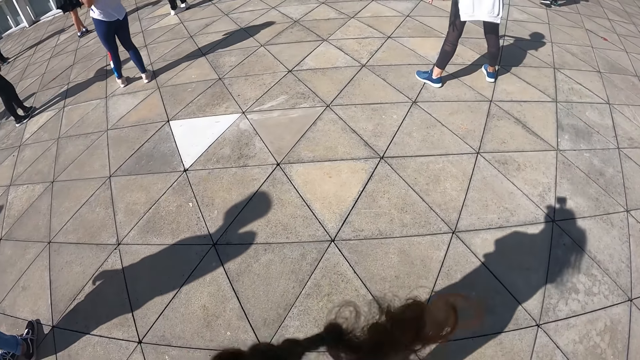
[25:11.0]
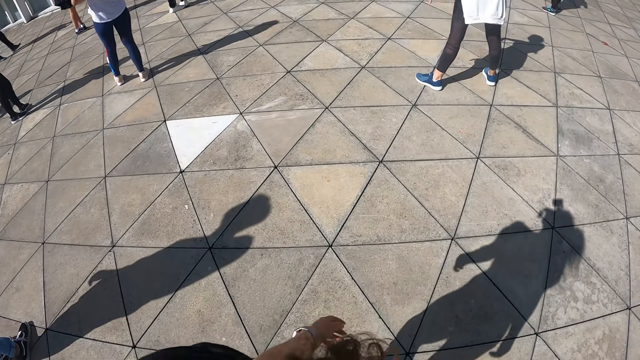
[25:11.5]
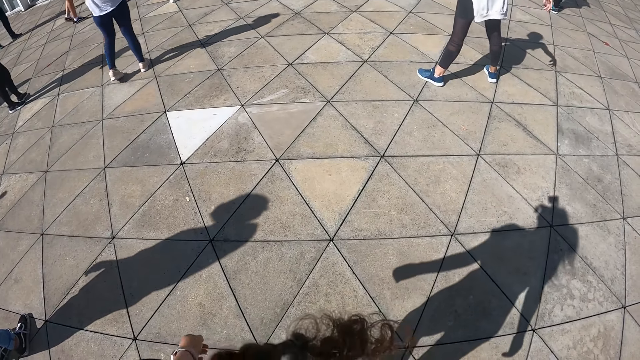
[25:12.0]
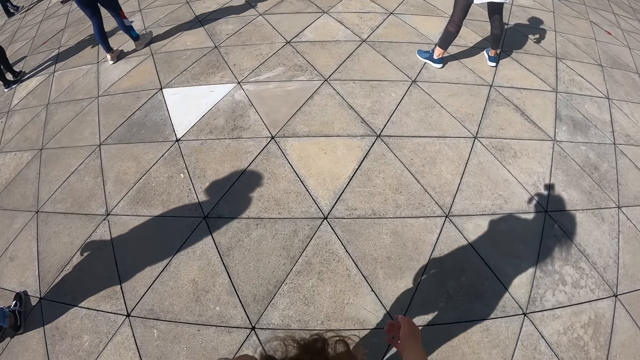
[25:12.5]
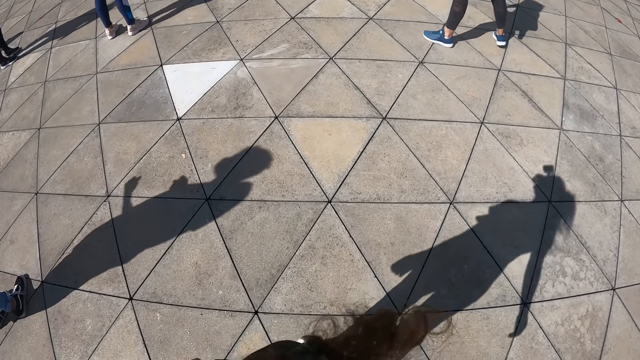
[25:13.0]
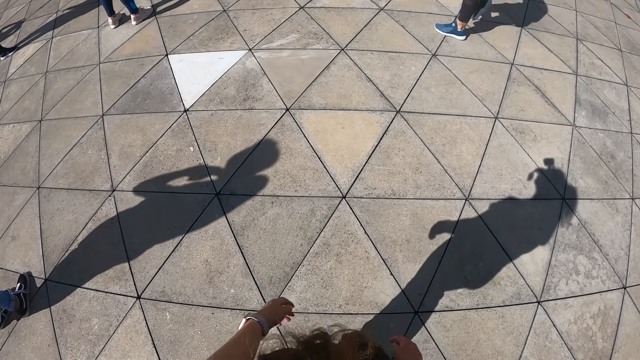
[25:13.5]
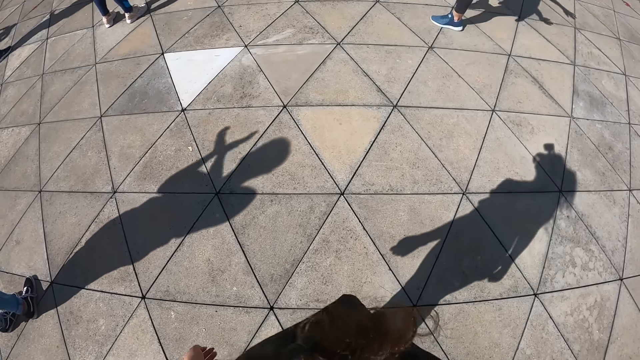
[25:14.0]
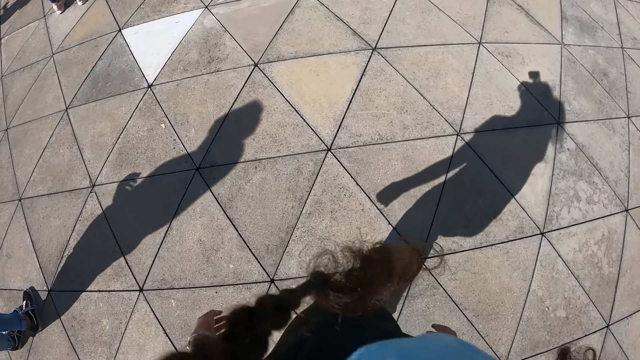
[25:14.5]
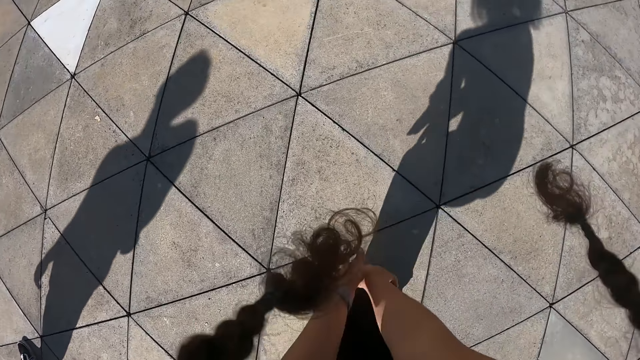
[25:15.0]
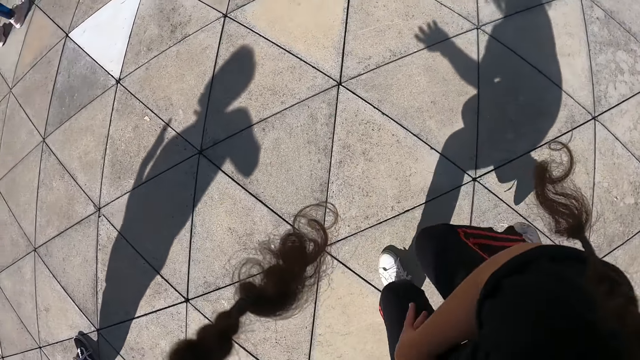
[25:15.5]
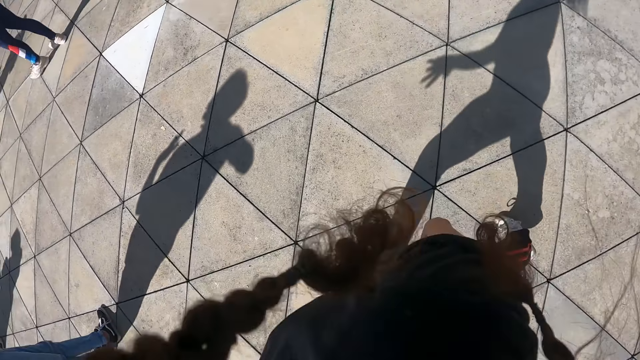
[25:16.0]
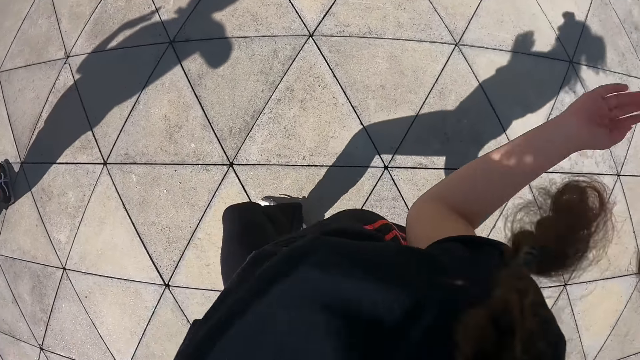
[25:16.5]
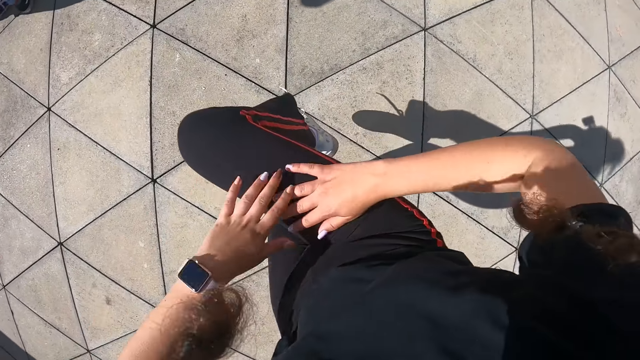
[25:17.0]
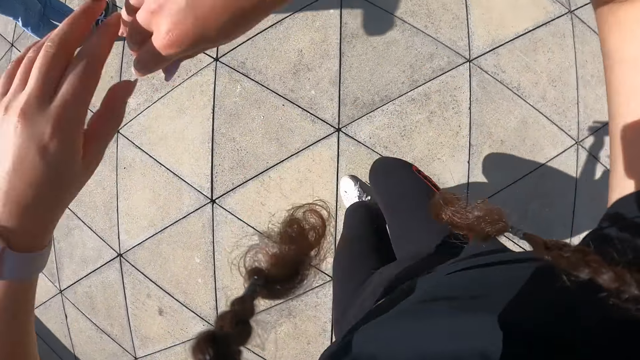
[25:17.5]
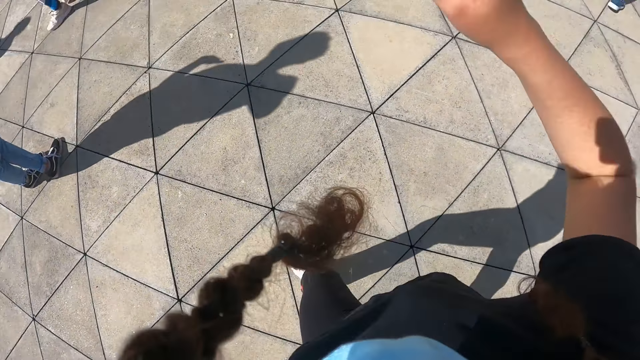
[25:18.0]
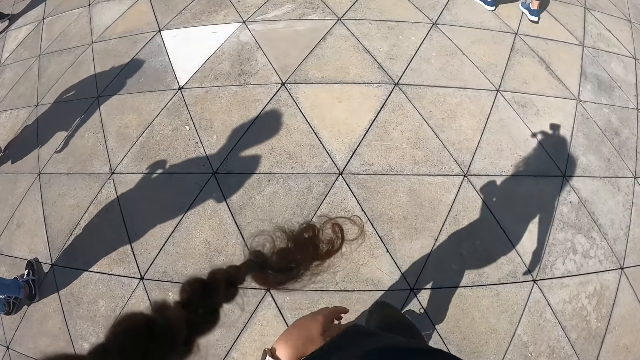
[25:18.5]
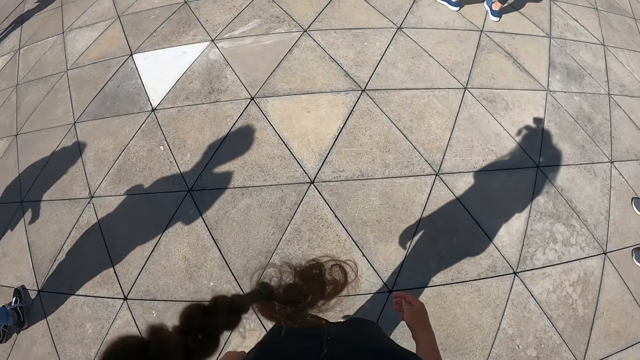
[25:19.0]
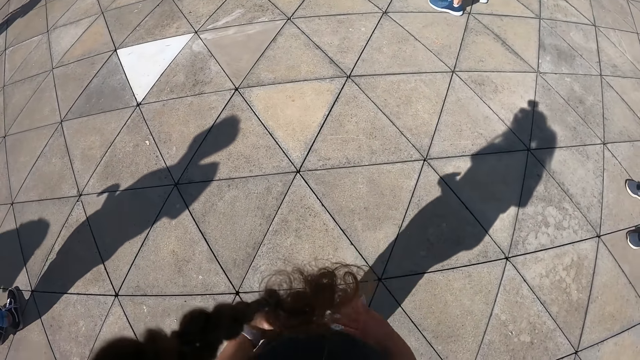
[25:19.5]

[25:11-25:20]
The camera wearer drops a hand. A woman moves. The camera wearer swings her hands. She kicks her right leg backward. She dances. She raises her right hand. She places her hands on her right leg. She raises her hands from her right hand.

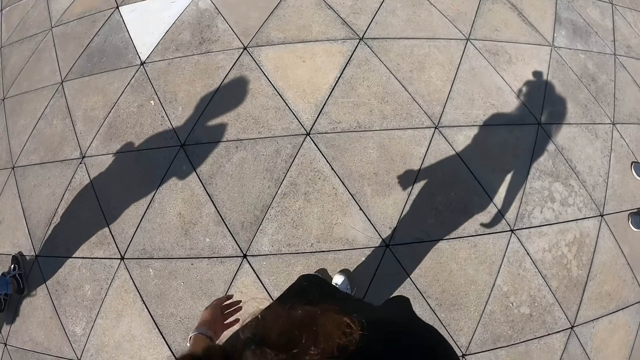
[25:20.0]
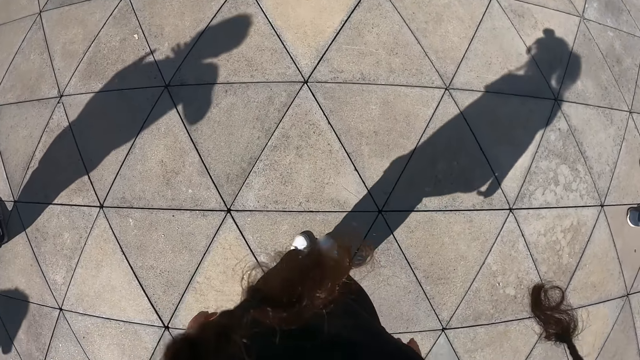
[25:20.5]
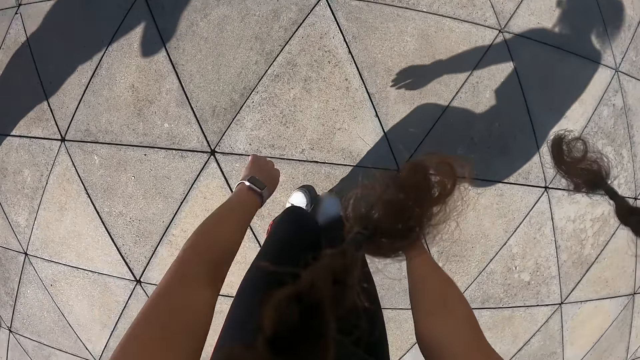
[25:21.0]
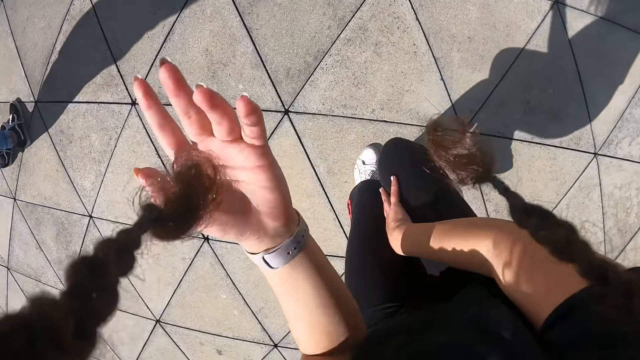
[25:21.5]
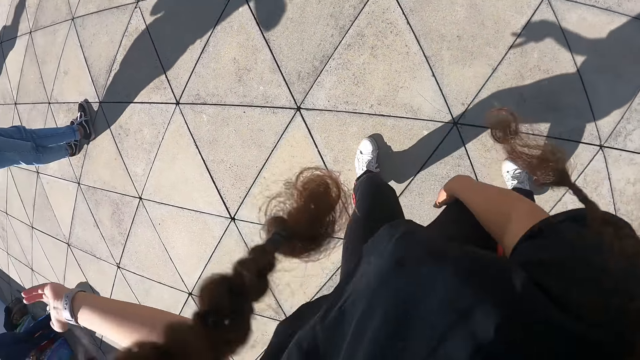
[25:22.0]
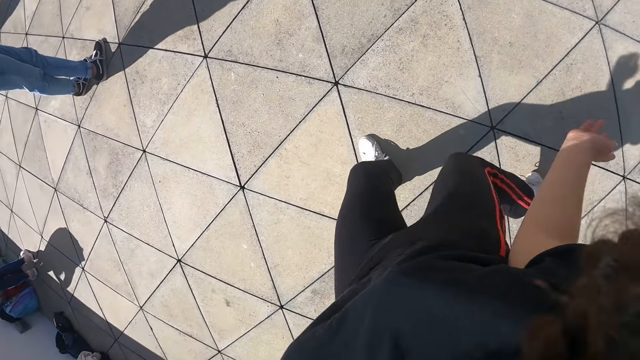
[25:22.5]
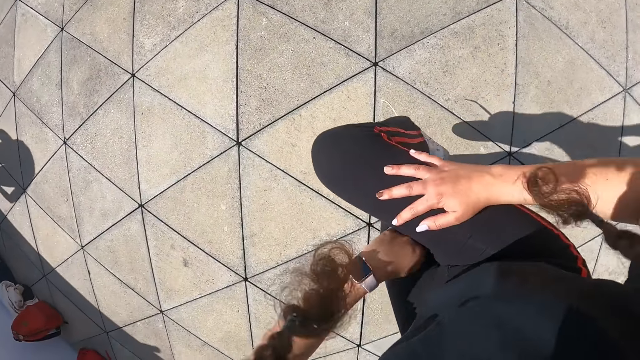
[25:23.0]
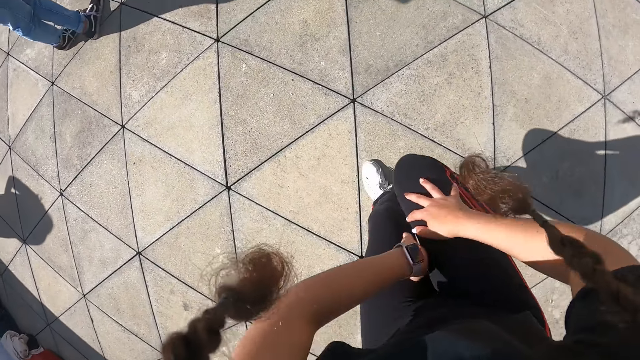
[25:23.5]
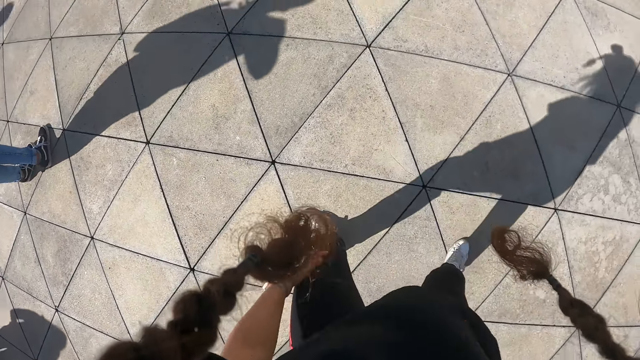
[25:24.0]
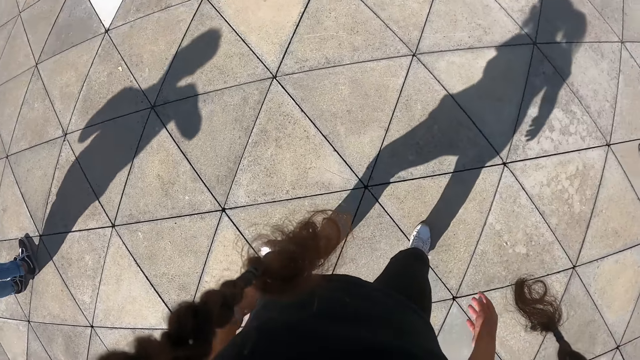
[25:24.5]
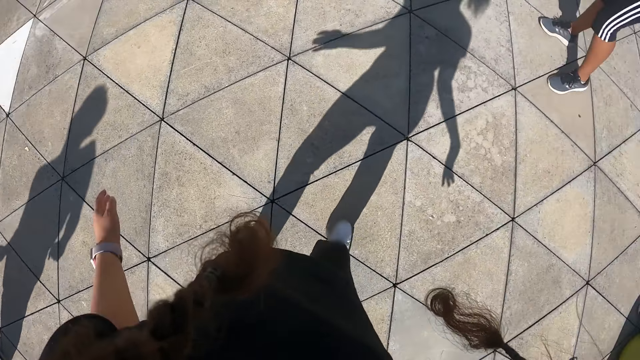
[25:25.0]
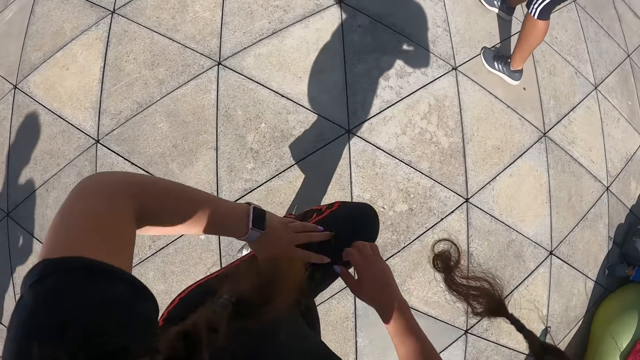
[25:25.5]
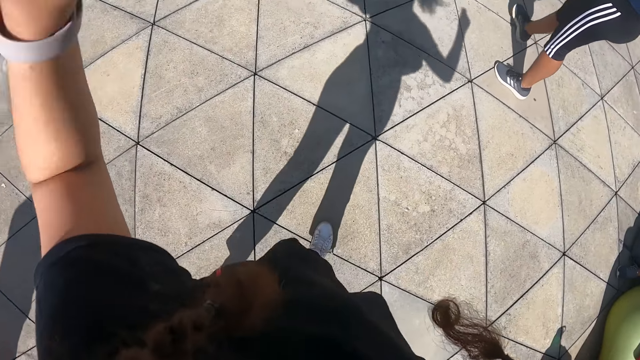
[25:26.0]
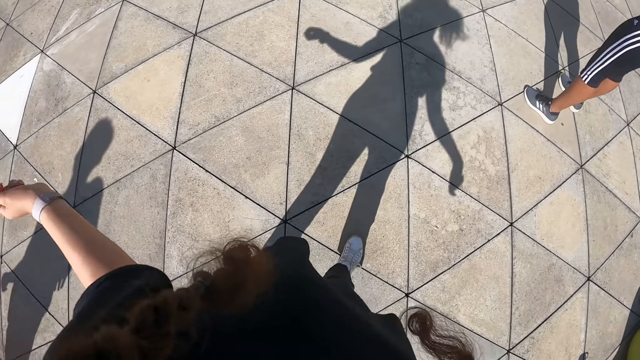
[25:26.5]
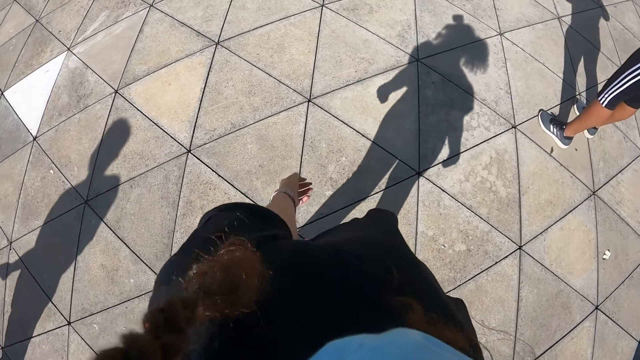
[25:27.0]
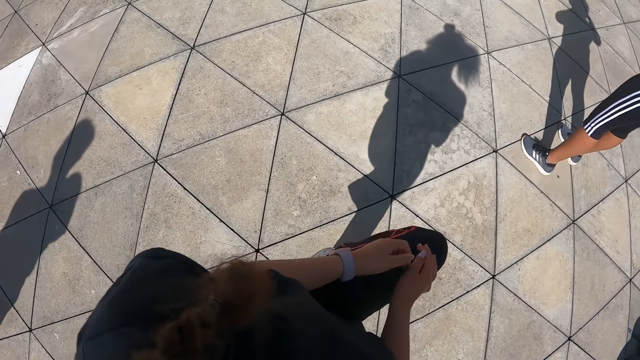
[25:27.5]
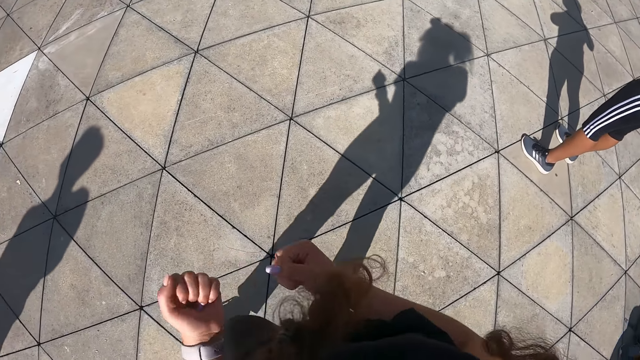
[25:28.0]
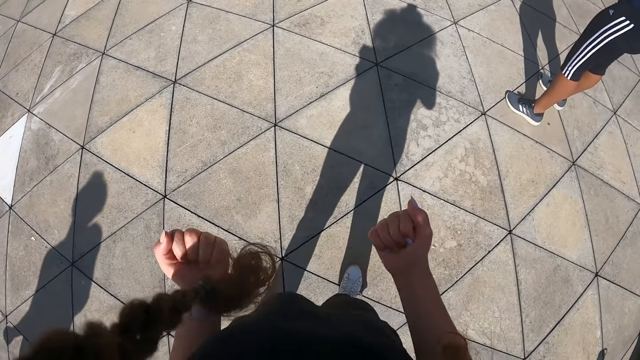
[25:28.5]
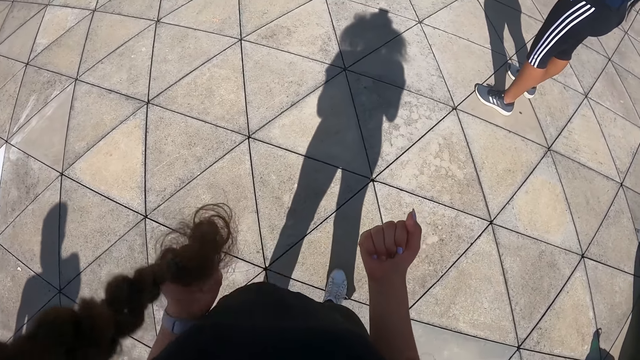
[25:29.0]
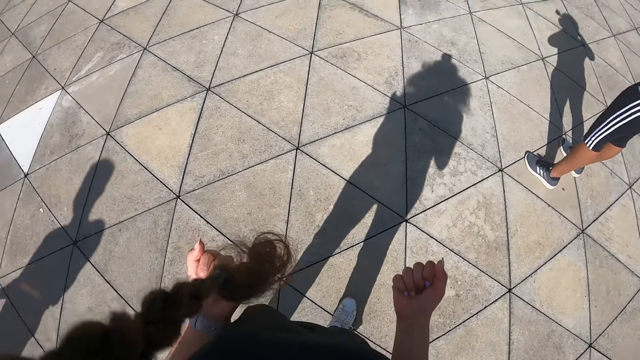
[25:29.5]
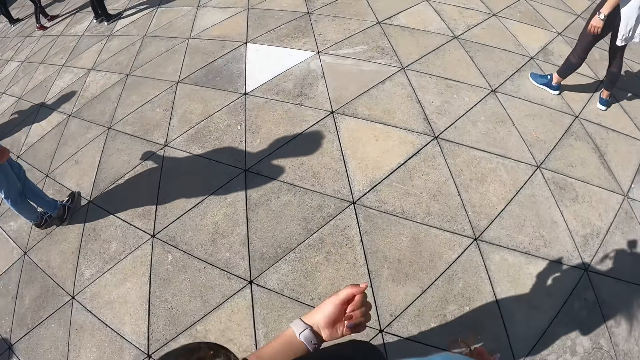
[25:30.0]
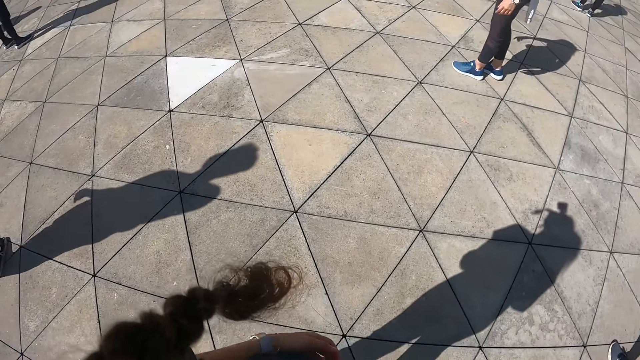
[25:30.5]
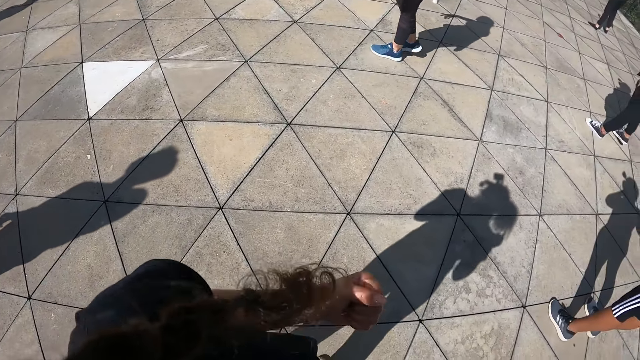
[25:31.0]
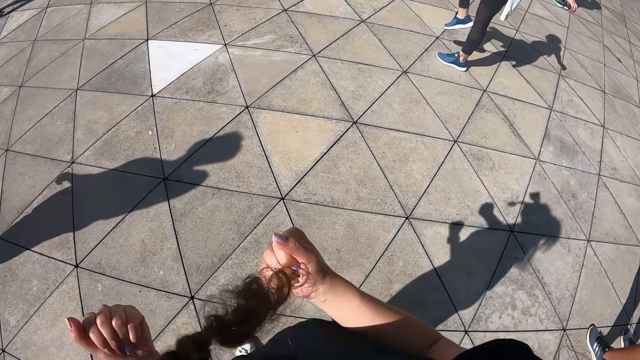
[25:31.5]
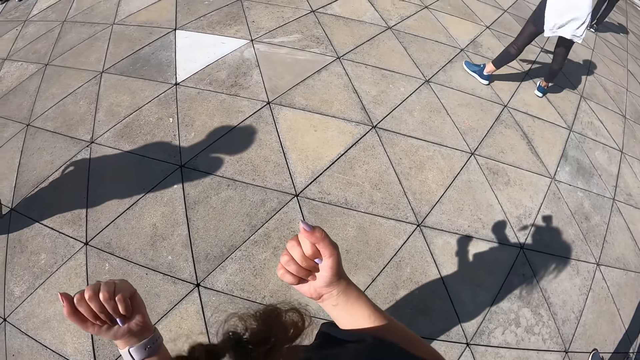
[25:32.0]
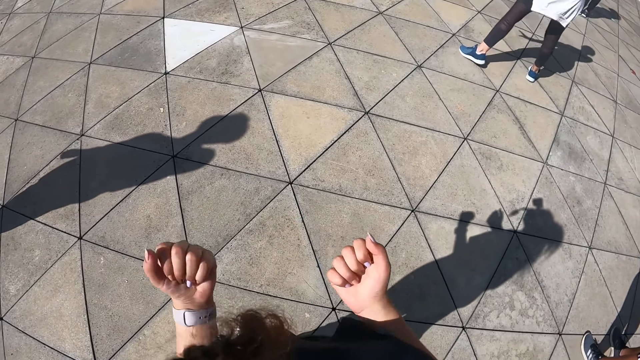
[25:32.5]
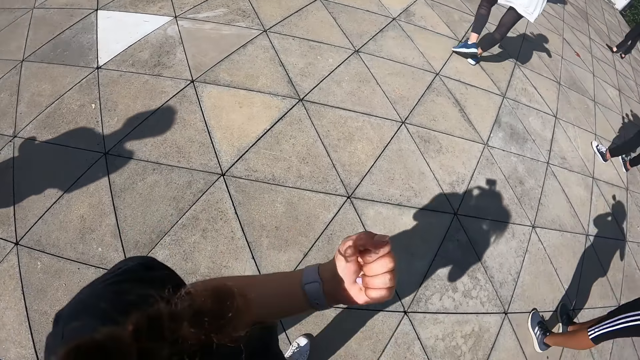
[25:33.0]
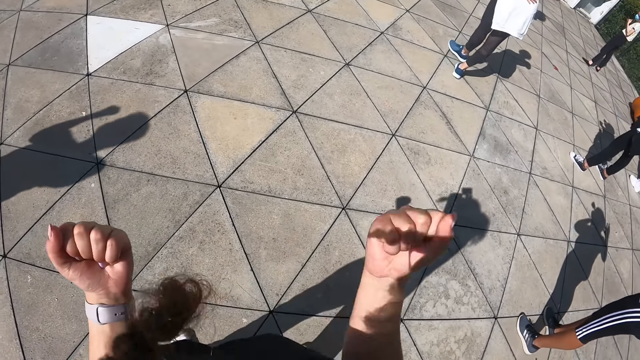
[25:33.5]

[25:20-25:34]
The camera wearer swings her hands. She places her right hand on her right leg. She kicks her right leg backward. She raises her right leg. She places her hands on her right leg. She raises her left leg. She places her hands on her left leg. She raises her left leg. She places her hands on her left leg. She swings her hands. A woman walks.
